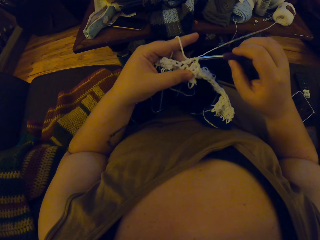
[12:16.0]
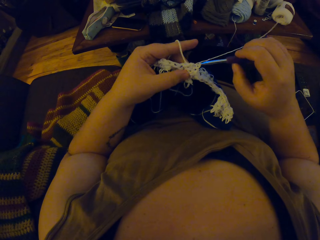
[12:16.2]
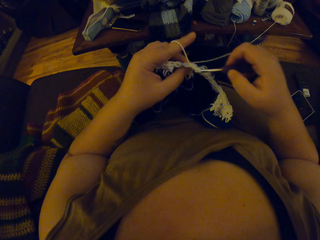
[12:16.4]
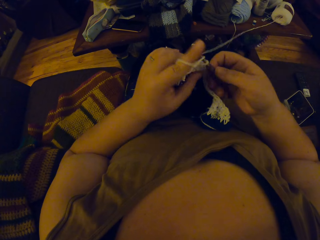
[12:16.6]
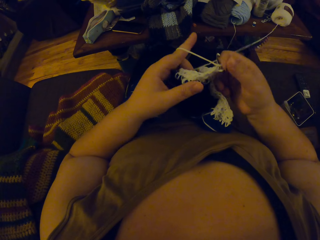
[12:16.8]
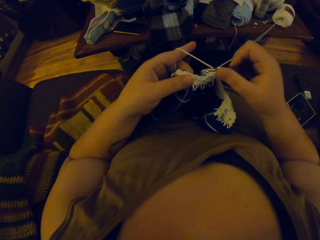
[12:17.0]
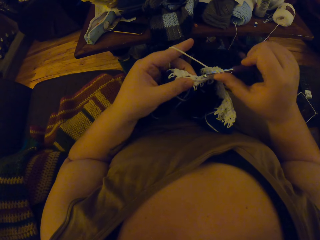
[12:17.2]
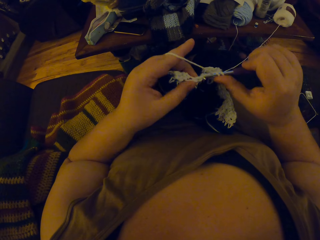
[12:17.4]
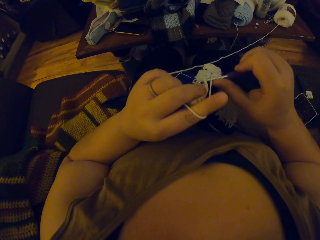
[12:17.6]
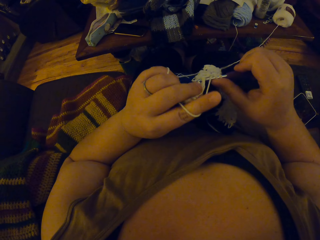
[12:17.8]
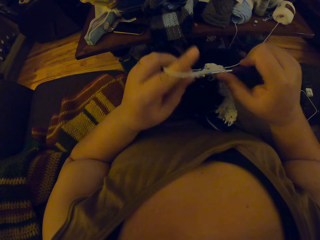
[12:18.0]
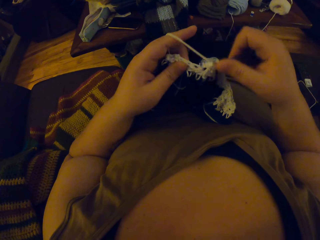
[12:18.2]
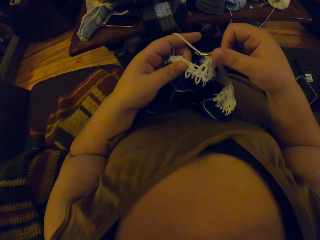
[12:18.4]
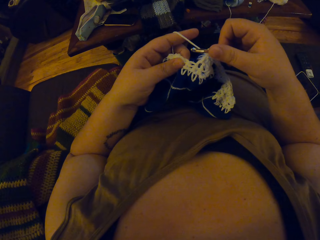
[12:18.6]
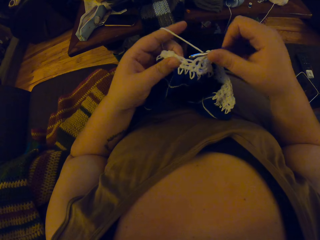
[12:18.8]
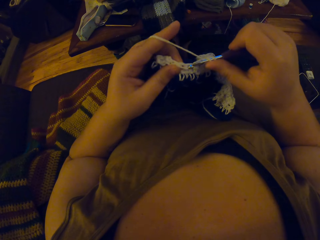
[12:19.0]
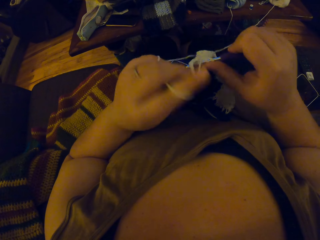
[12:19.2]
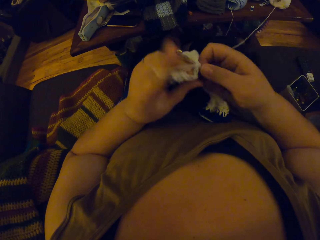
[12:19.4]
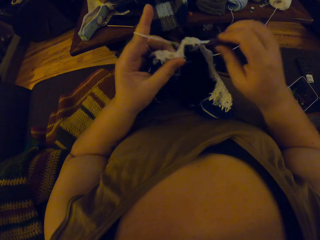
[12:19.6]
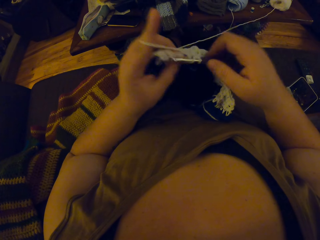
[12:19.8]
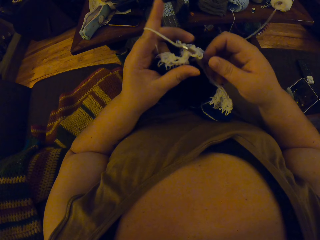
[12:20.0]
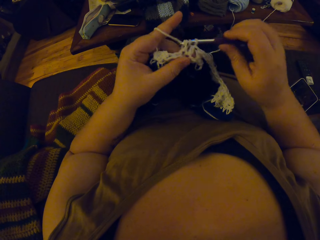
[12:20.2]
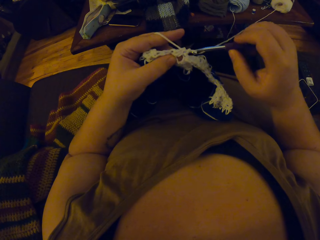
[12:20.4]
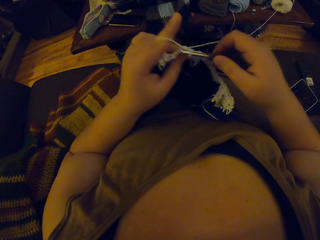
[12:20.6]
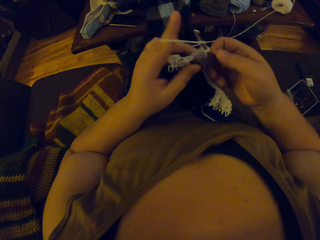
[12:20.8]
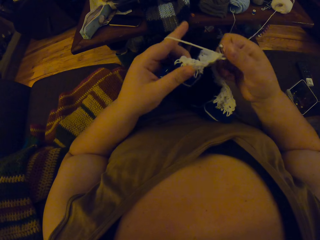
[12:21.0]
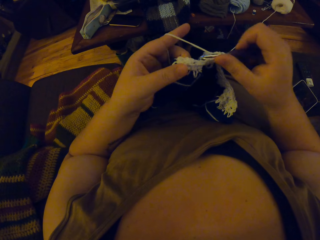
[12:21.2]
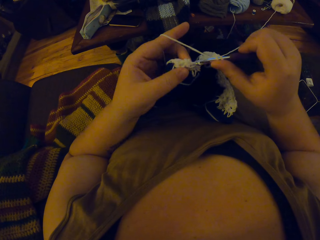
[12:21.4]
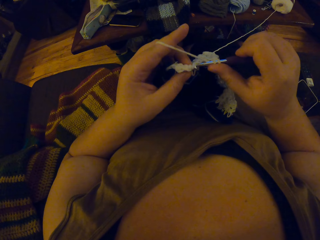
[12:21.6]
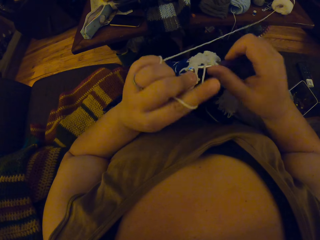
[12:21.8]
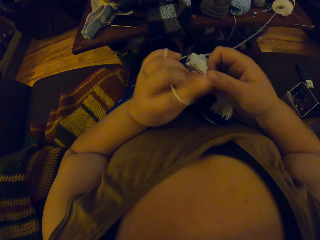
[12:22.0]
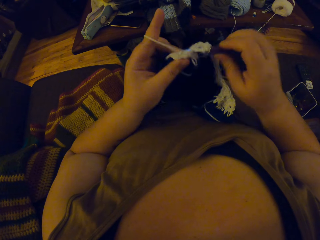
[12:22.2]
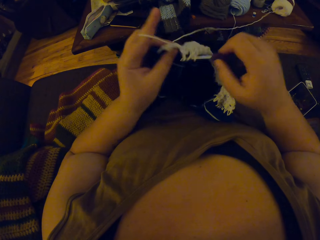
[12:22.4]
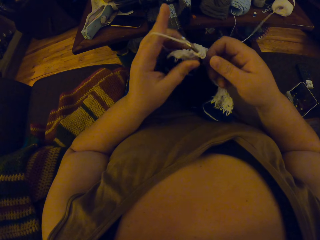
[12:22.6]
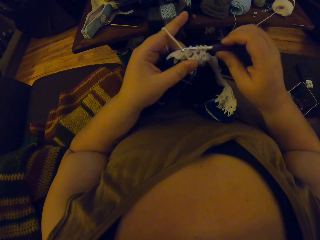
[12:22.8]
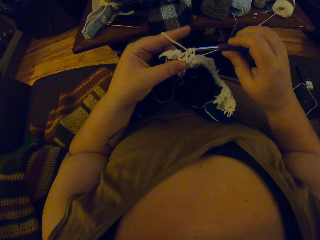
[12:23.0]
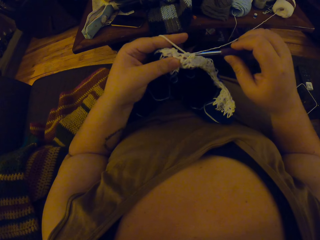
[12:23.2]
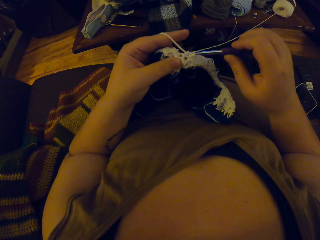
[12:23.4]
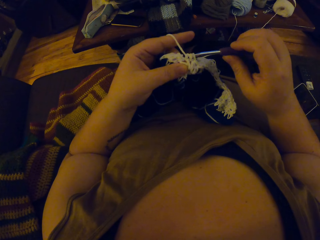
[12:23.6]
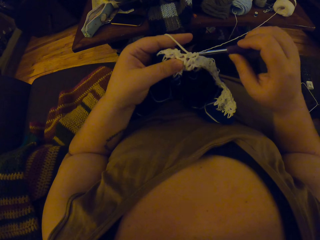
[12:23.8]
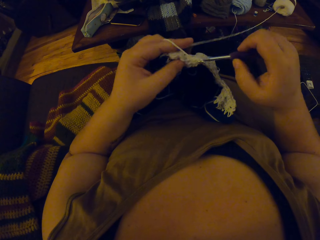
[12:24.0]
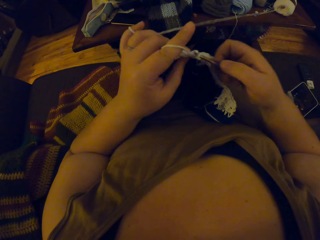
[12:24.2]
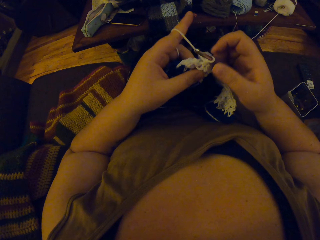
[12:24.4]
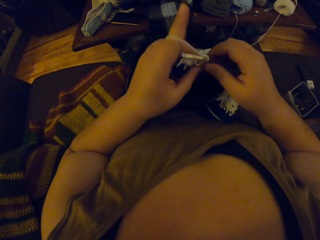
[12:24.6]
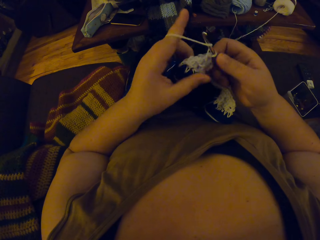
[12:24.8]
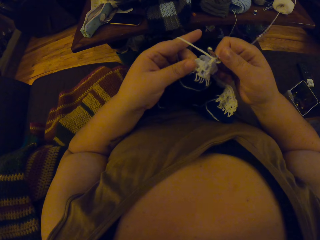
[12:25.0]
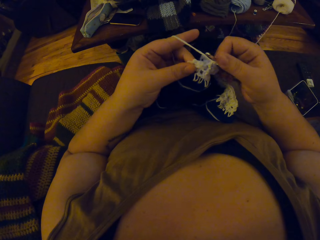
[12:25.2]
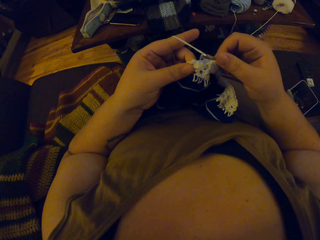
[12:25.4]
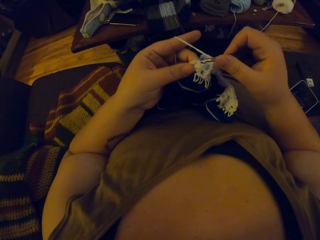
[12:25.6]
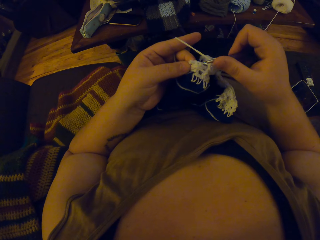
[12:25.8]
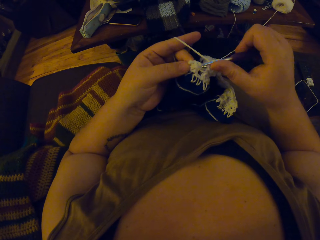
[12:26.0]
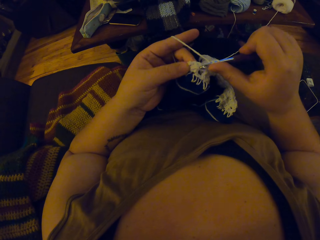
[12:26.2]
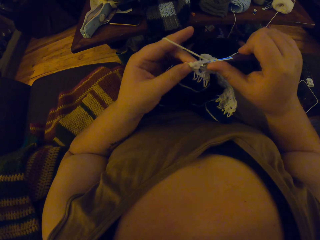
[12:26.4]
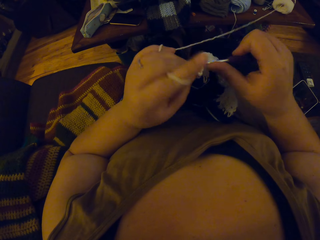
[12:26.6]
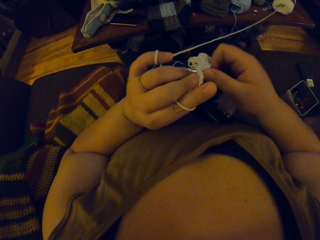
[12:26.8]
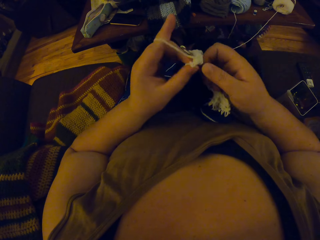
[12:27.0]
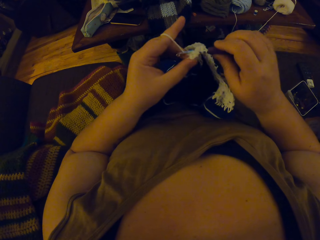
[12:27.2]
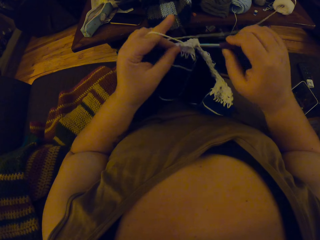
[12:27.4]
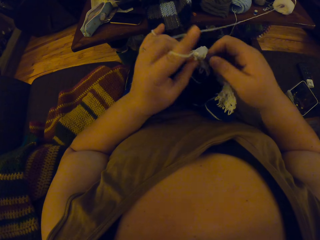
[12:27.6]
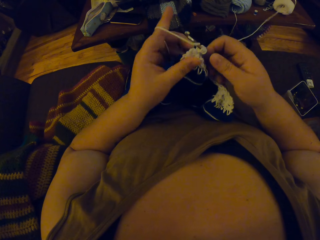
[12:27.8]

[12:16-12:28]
The camera wearer adjusts a piece of knitted fabric on a lap. They knit the piece of fabric with a knitting needle.

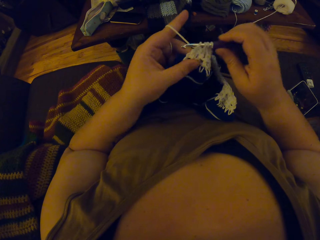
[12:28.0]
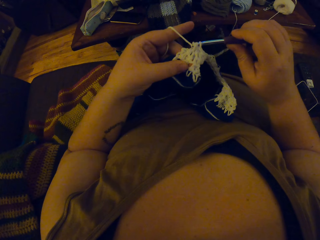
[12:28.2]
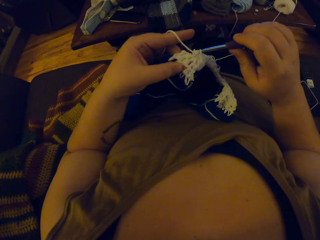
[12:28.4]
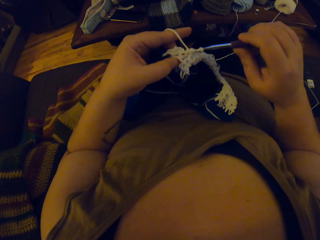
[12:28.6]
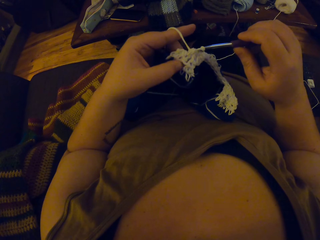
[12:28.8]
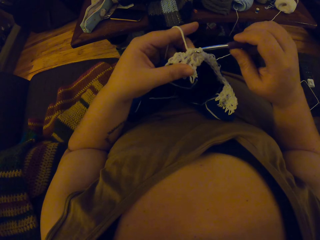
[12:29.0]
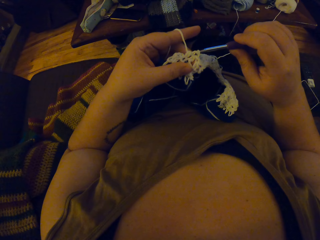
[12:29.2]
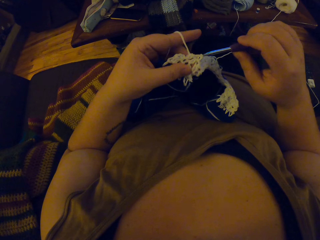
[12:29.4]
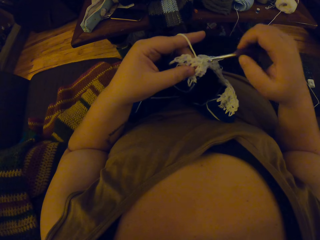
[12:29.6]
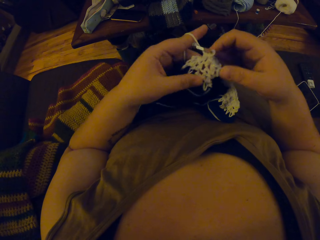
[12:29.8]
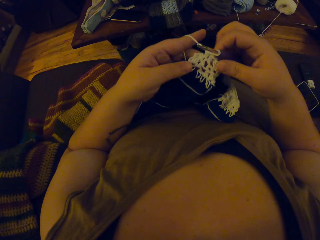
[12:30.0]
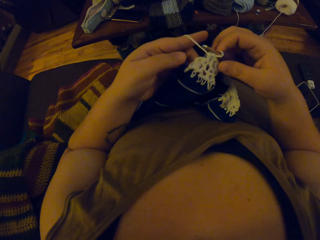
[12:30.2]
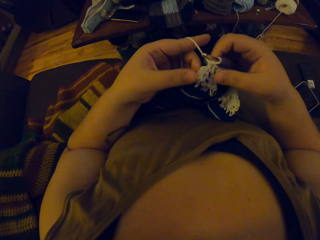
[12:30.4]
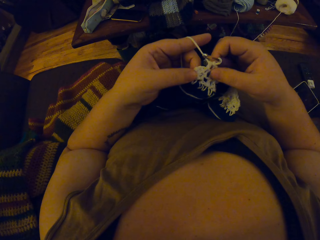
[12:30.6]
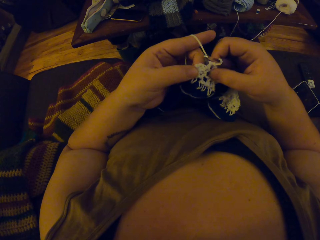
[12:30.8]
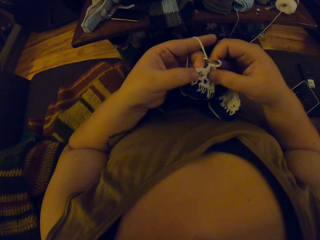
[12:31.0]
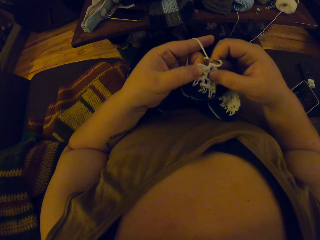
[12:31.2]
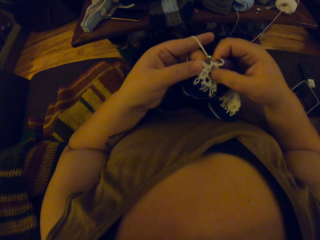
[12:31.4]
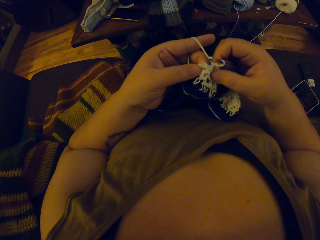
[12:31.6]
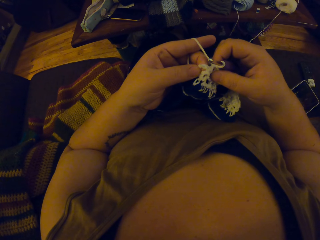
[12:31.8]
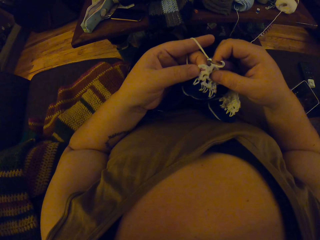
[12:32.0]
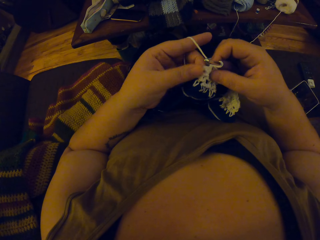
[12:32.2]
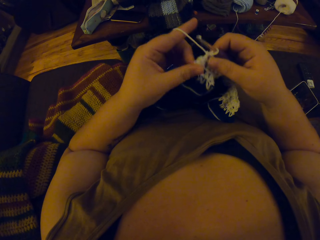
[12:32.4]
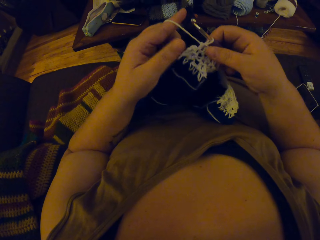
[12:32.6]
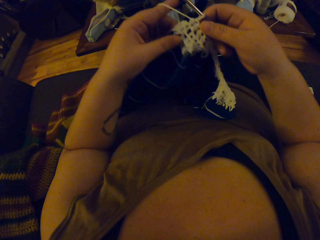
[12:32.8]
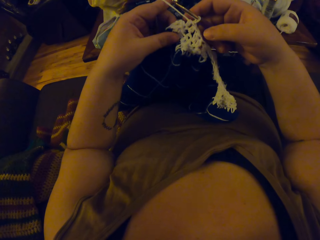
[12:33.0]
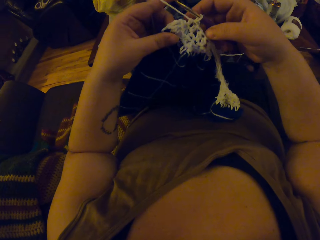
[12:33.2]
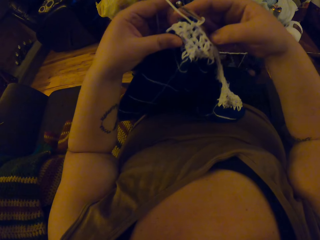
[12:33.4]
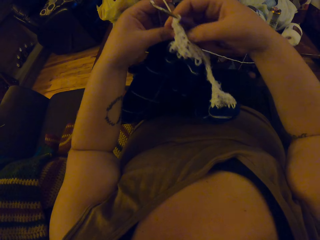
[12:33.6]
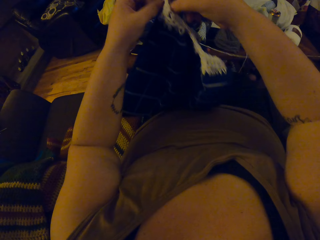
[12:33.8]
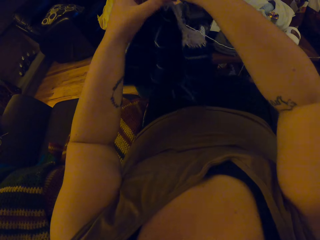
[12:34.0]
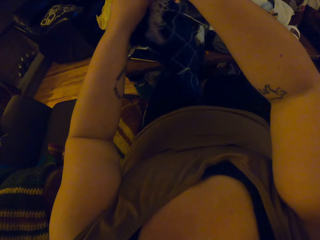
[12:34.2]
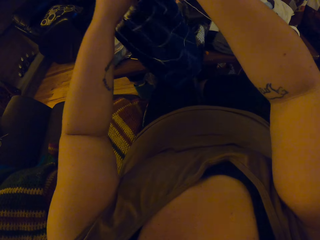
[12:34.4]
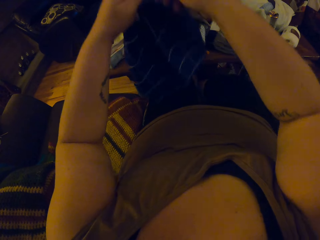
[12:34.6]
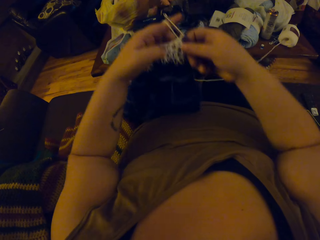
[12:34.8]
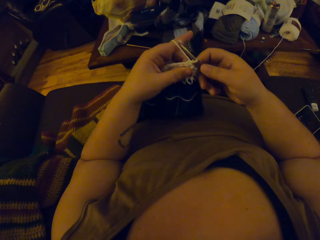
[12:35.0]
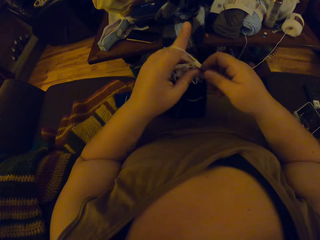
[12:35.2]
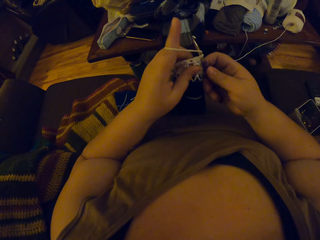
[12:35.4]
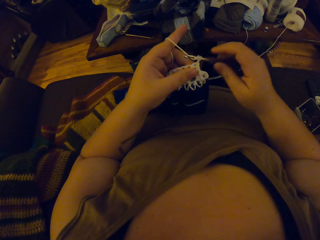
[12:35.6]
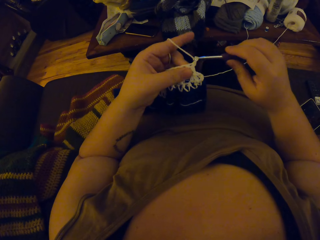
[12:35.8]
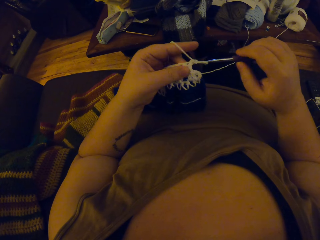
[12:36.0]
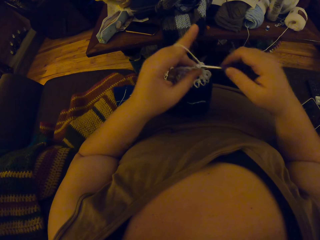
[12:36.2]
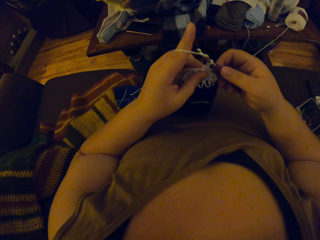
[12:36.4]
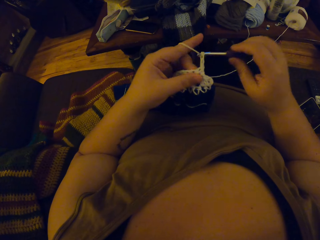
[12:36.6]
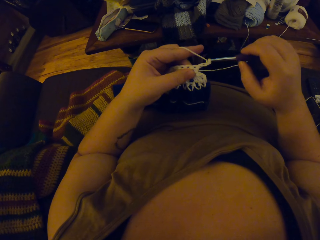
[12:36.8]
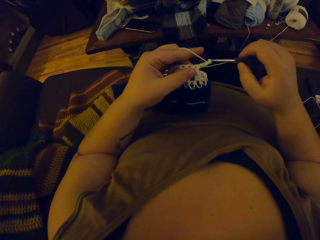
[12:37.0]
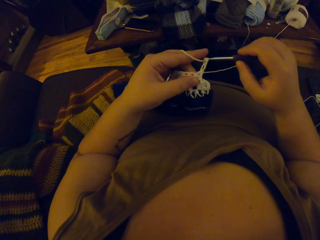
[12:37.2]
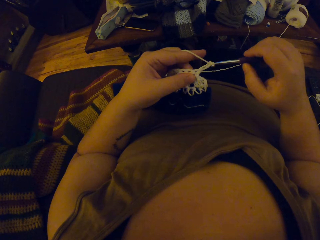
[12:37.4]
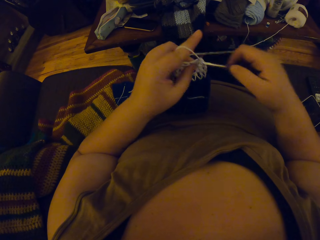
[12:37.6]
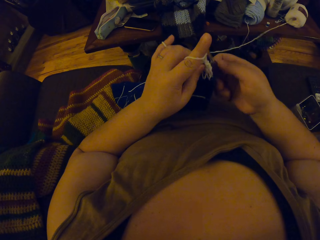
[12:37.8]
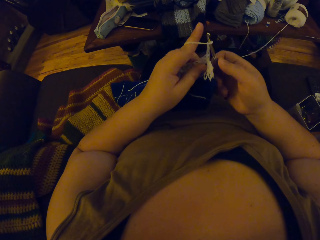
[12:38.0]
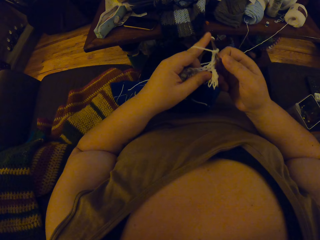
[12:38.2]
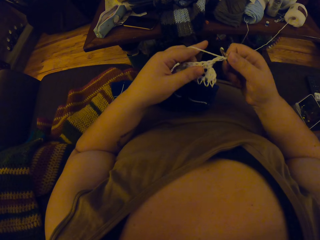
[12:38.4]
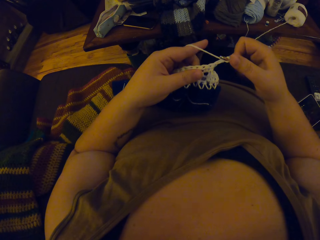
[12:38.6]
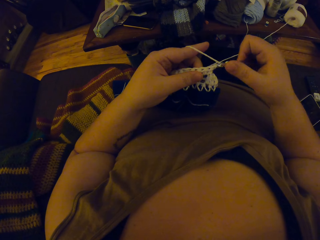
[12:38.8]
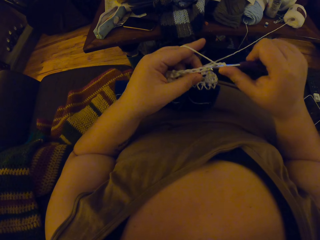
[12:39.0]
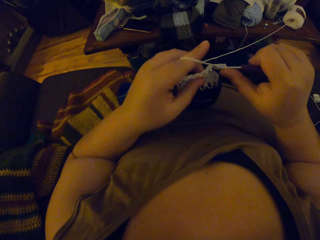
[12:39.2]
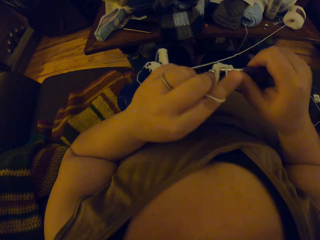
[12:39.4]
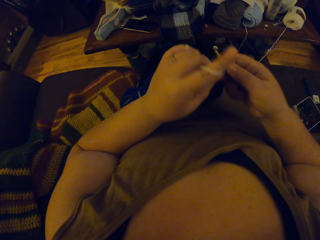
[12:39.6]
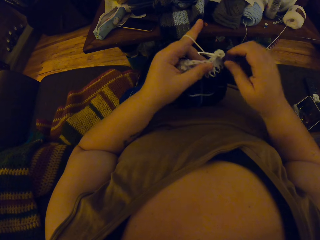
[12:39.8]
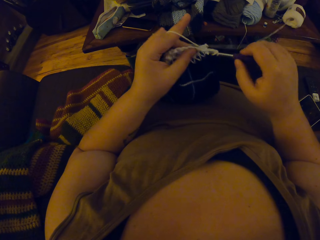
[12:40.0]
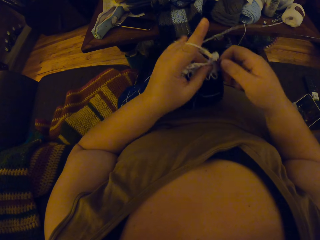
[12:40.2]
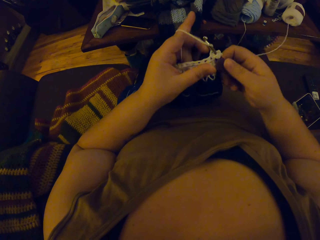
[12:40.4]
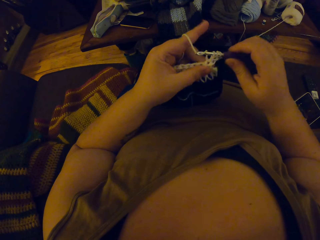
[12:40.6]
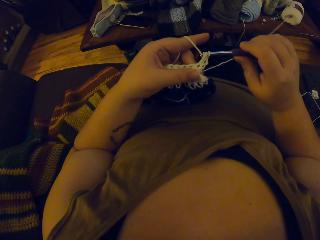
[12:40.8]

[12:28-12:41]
The camera wearer holds a piece of knitted fabric with a hand. They adjust the crocheted yarn. They flip the piece of knitted fabric on a lap. They knit the piece of fabric with a knitting needle.
